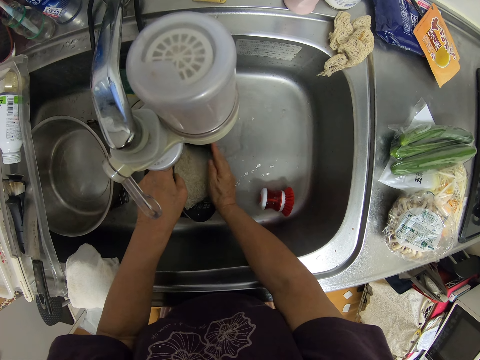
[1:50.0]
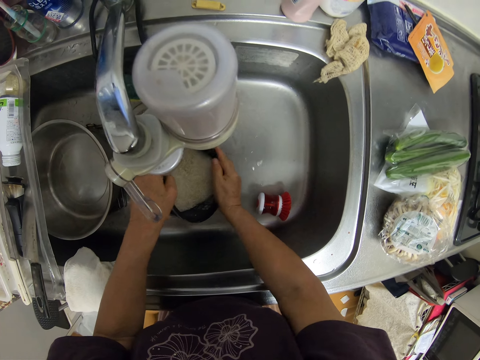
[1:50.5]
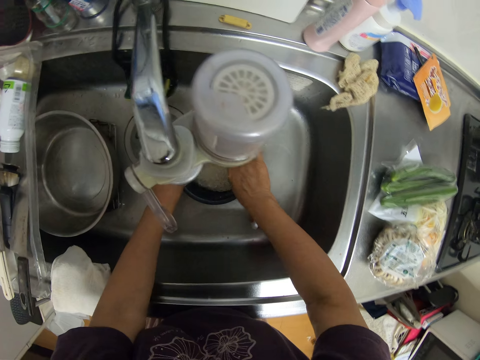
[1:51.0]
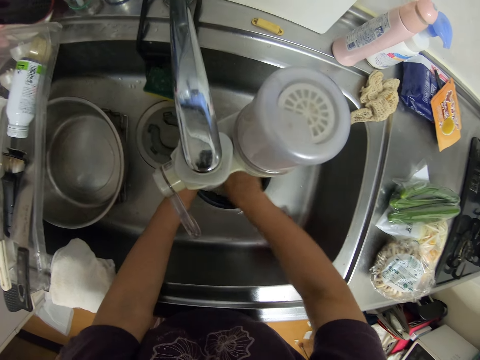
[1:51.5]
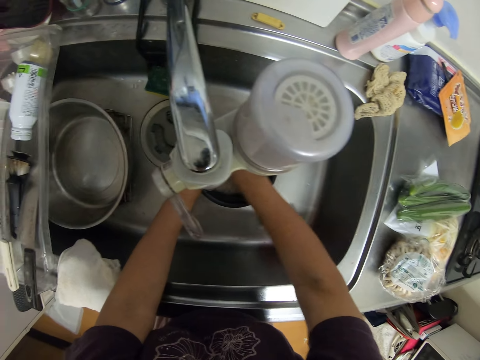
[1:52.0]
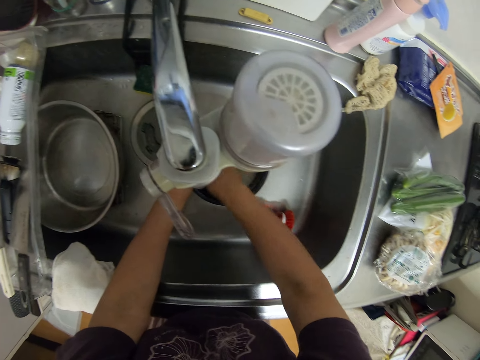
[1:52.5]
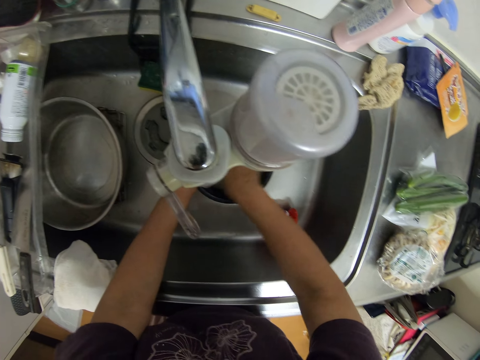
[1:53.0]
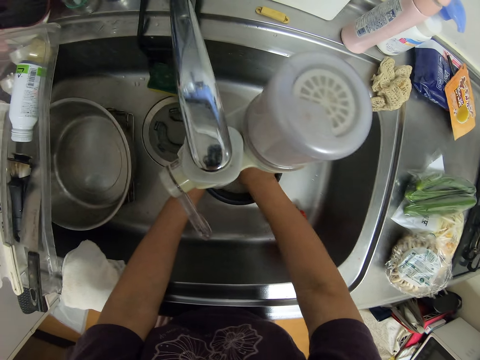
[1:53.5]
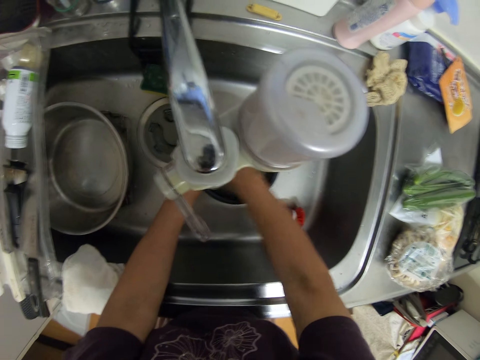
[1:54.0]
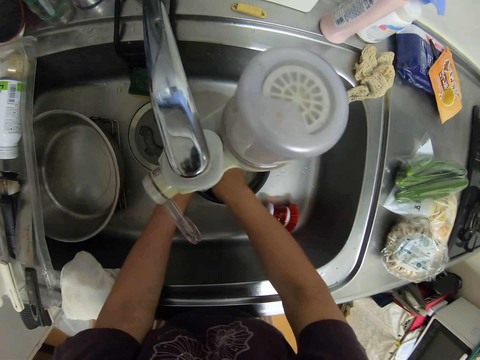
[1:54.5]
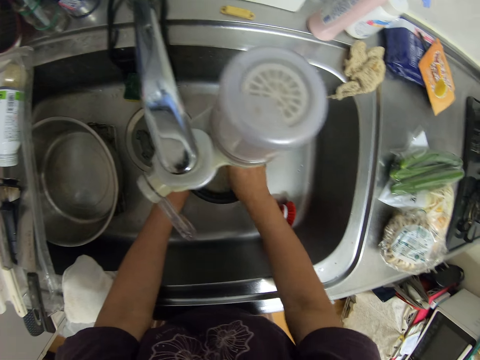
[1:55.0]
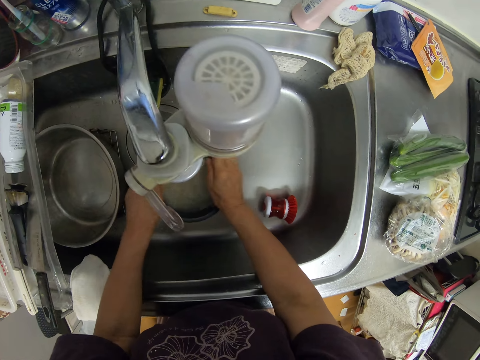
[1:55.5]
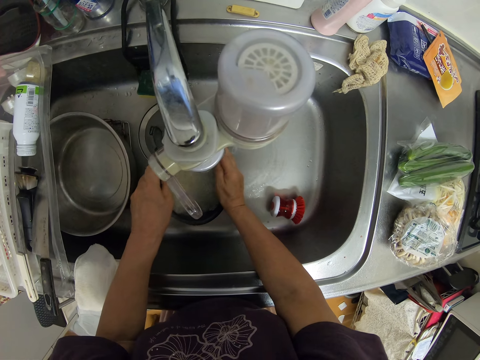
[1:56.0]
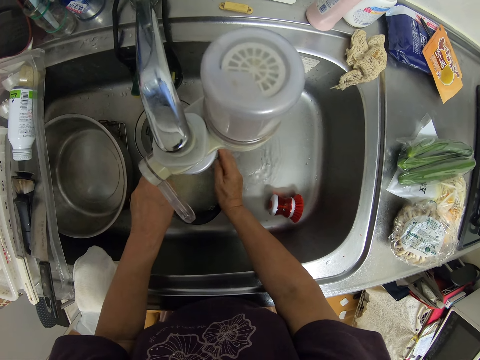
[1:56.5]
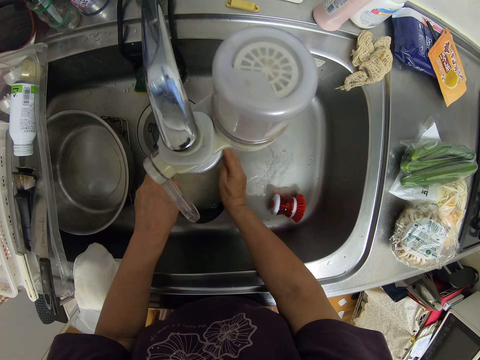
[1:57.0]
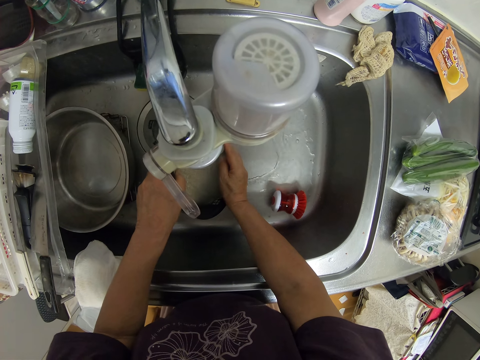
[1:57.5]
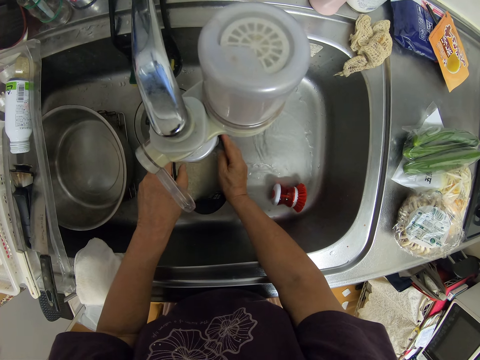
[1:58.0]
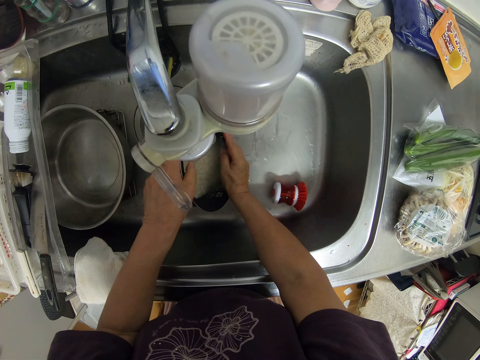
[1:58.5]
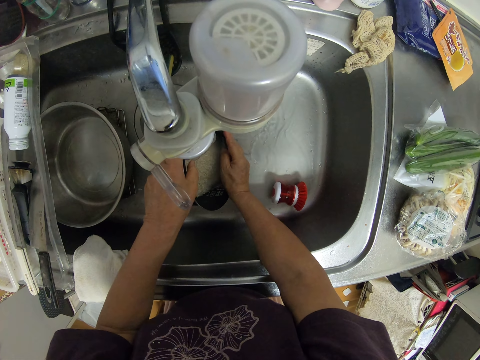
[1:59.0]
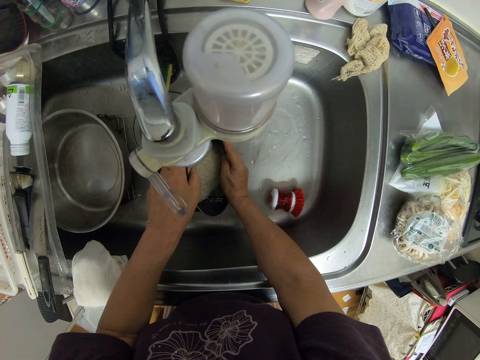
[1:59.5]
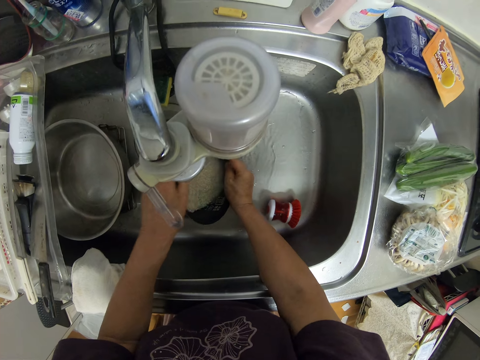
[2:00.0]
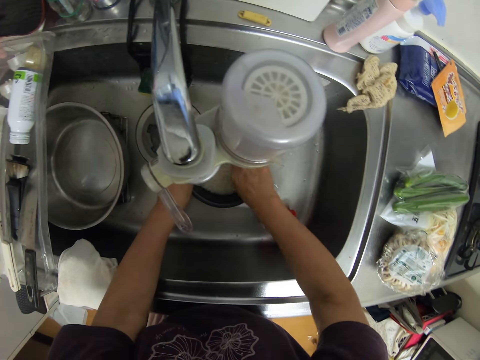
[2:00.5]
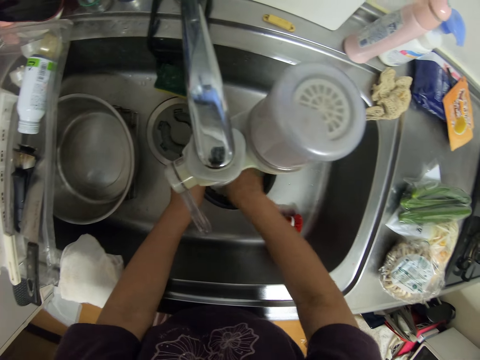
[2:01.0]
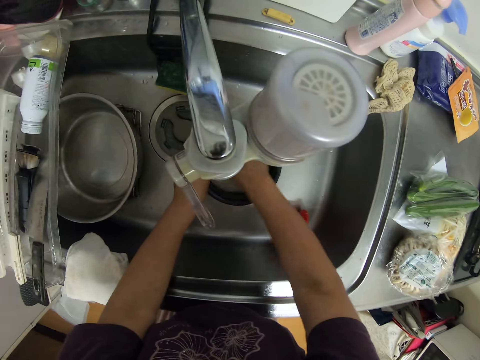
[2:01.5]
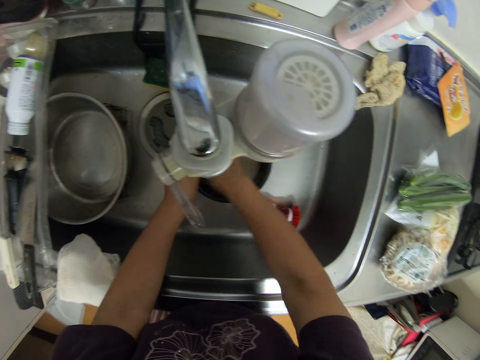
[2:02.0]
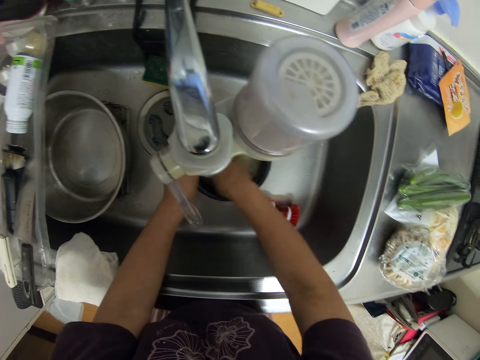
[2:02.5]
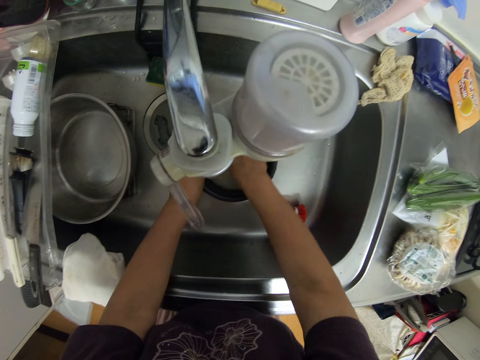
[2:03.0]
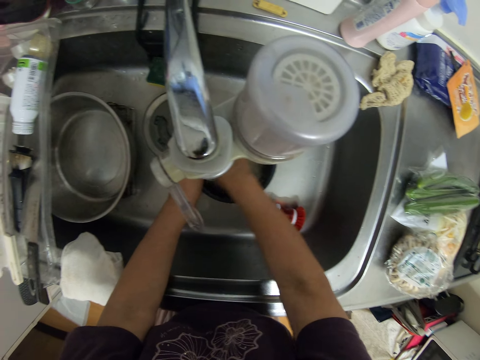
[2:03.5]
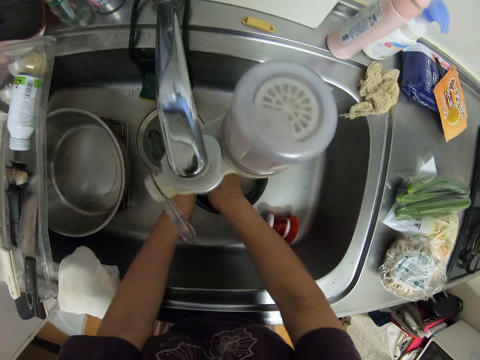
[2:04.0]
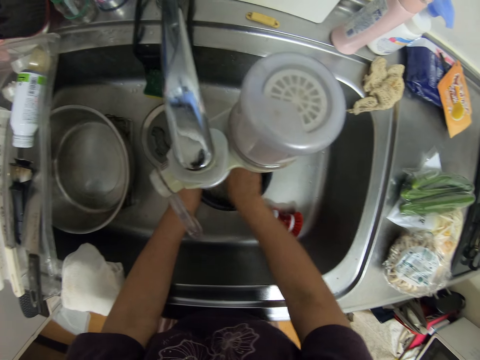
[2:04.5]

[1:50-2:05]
The camera wearer washes the rice inside the pot in the sink. They pour the rice water in the sink. They wash the rice inside the pot in the sink.

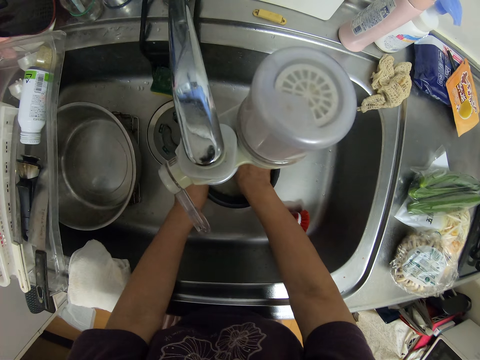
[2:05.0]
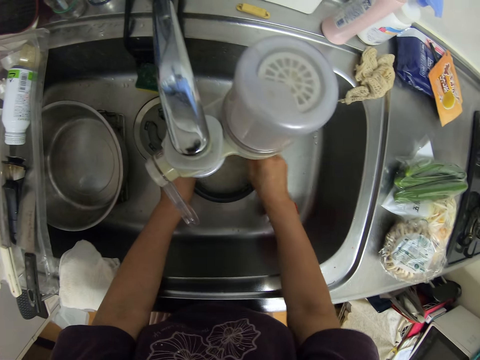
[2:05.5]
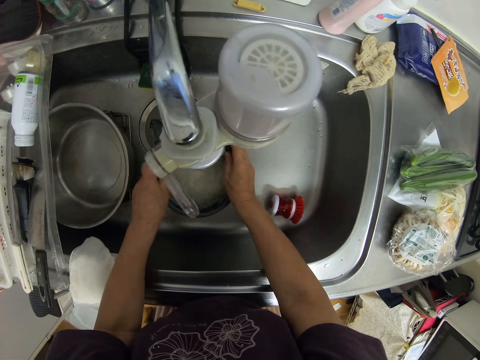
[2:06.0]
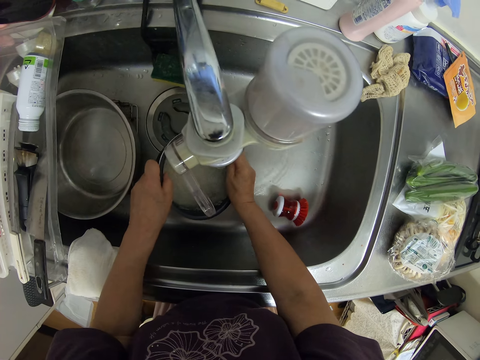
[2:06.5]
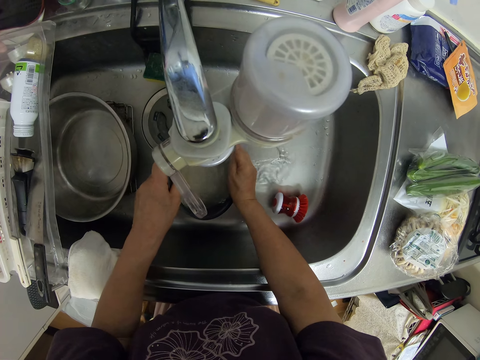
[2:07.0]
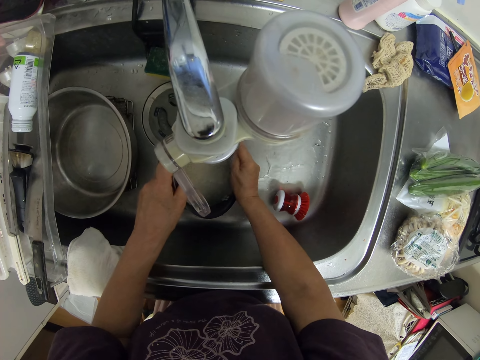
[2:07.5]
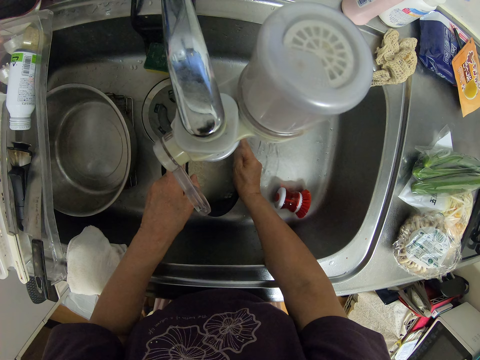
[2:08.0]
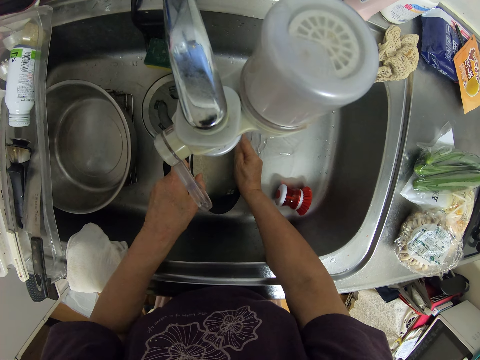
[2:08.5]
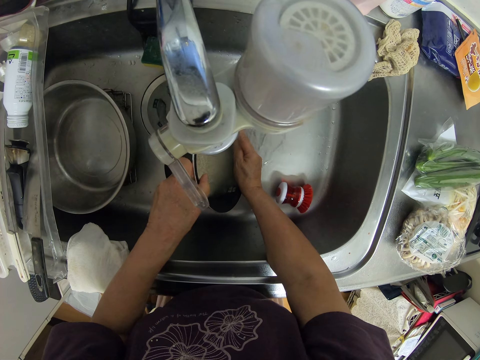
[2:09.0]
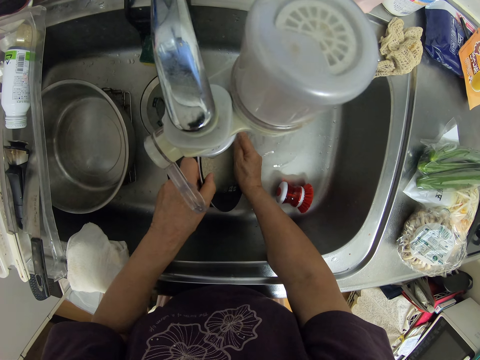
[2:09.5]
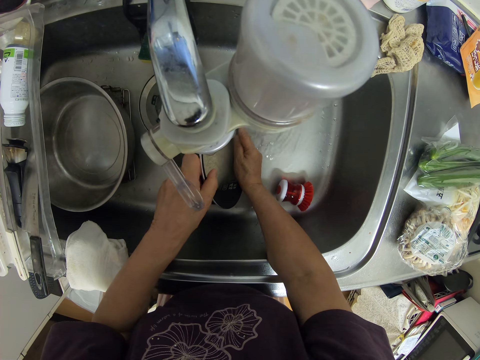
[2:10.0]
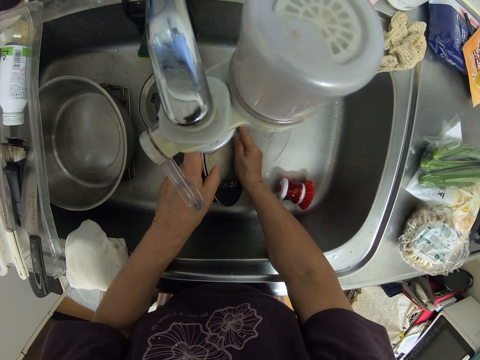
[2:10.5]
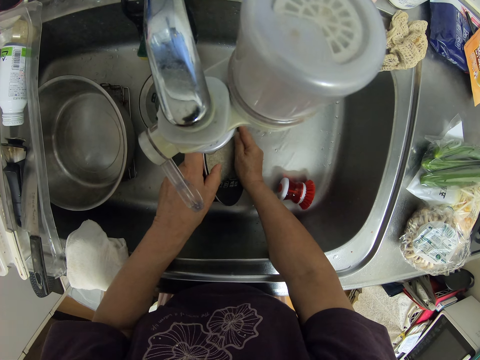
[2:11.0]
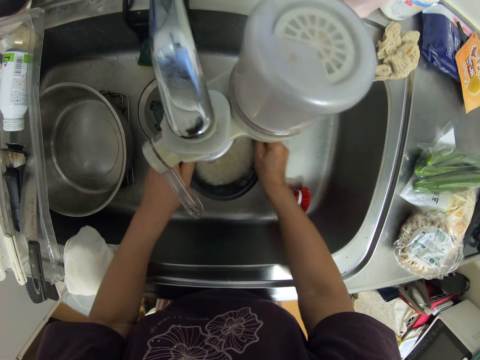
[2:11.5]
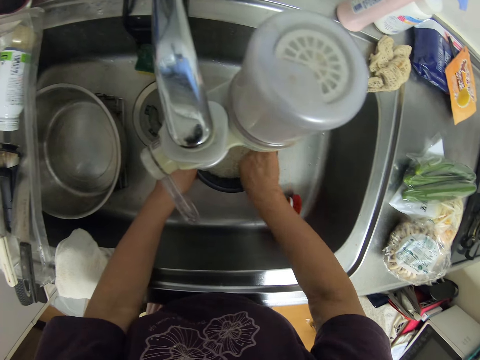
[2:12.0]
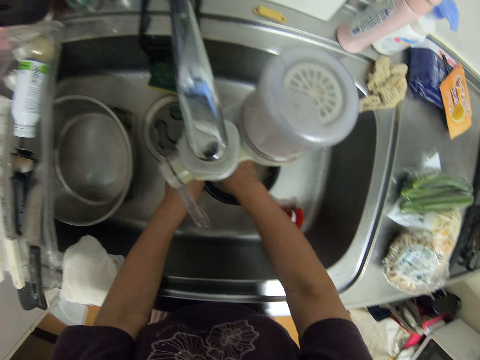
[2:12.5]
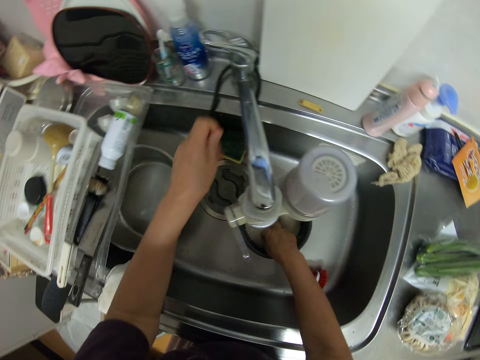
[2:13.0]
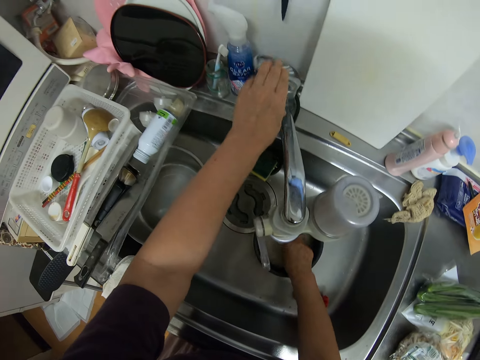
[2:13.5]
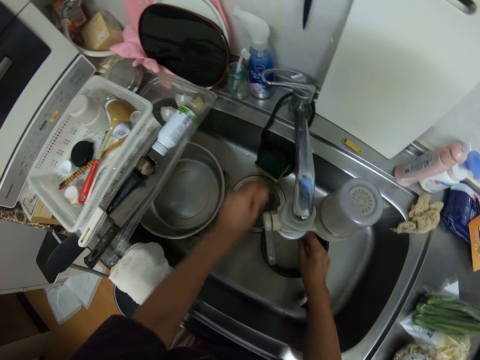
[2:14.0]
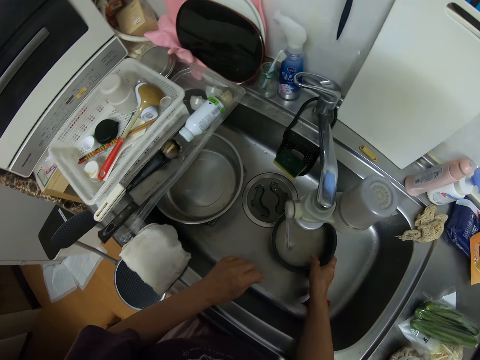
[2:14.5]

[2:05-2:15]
The camera wearer pours the rice water in the sink. They wash the rice inside the pot in the sink. They close the sink tap.

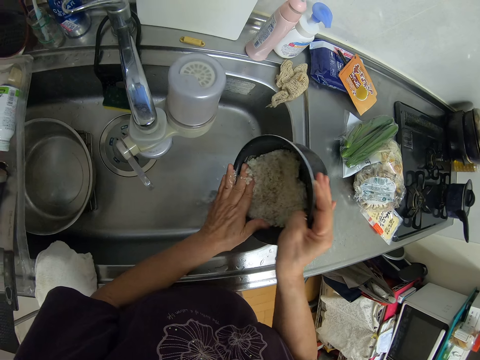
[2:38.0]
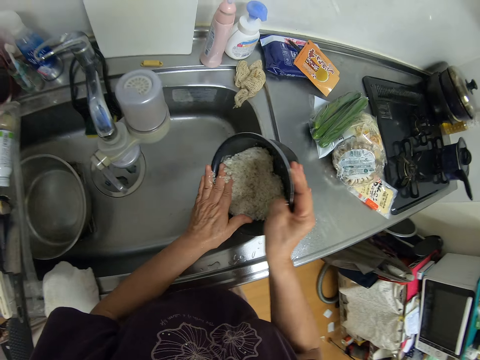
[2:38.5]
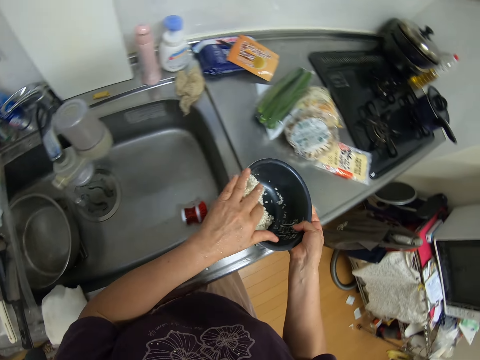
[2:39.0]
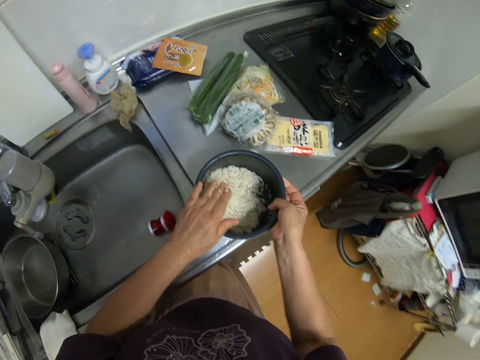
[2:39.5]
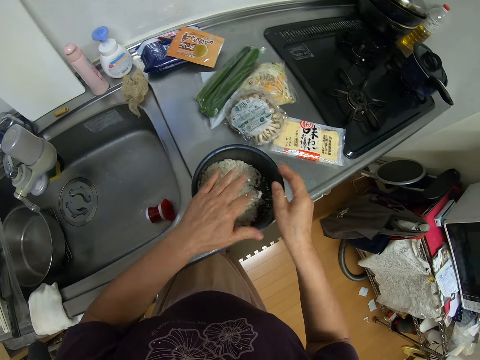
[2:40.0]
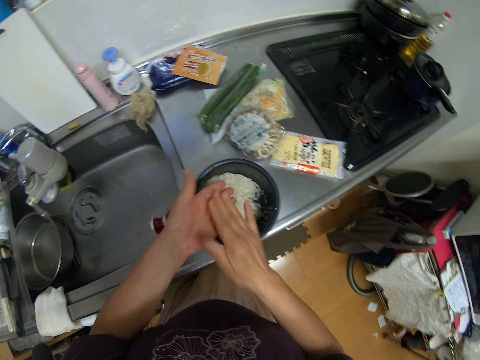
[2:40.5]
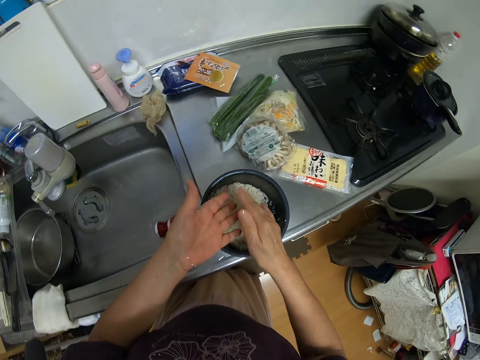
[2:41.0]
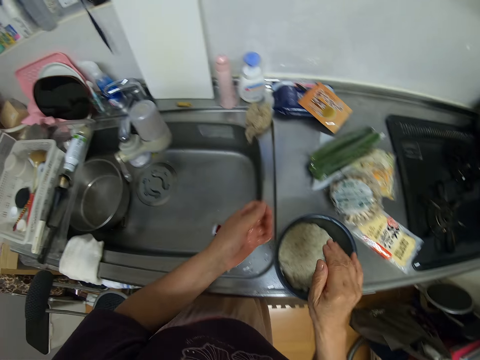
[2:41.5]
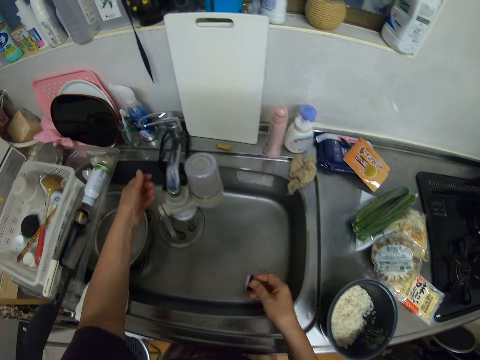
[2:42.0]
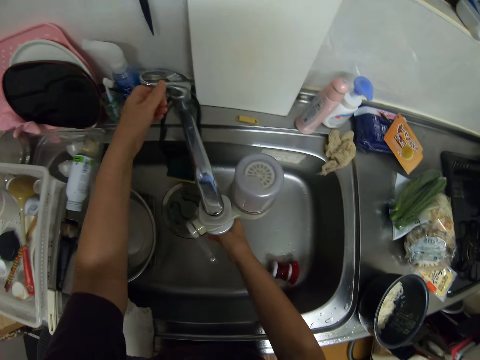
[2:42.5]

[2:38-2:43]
The camera wearer puts the pot on the counter. He wipes his hands and opens the tap.
